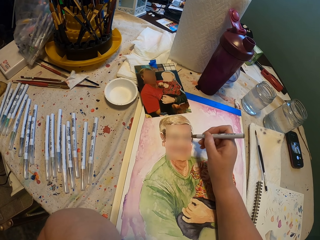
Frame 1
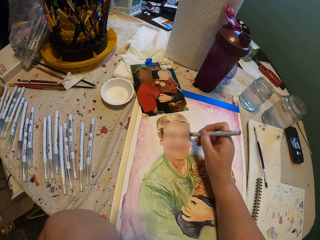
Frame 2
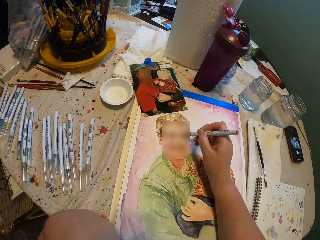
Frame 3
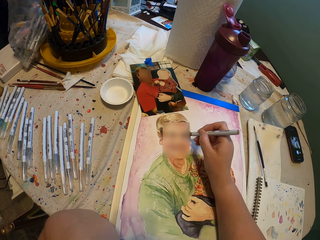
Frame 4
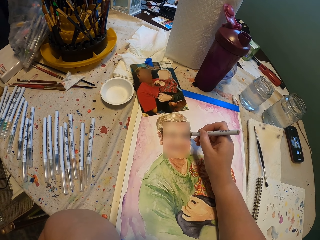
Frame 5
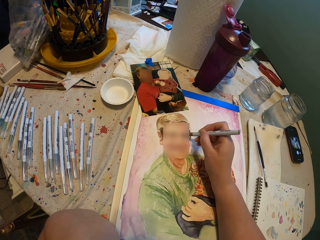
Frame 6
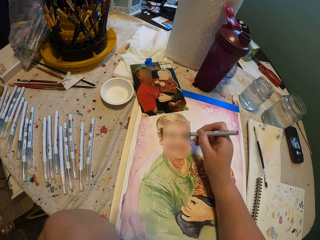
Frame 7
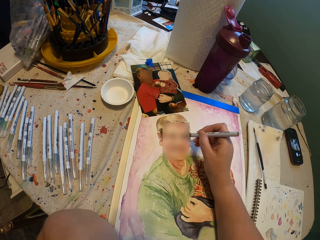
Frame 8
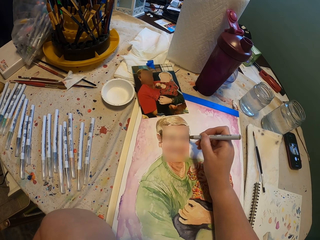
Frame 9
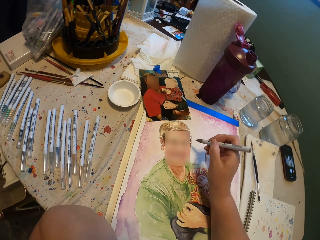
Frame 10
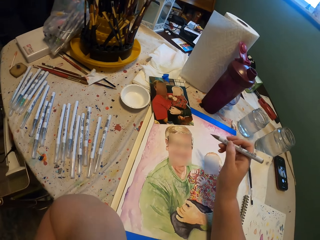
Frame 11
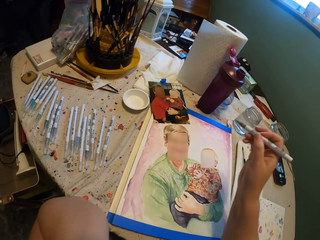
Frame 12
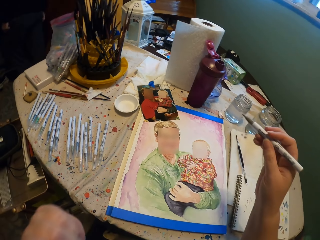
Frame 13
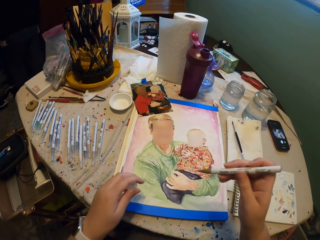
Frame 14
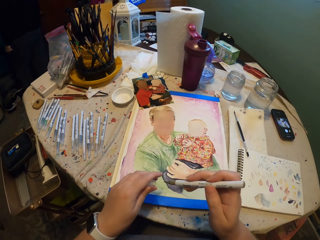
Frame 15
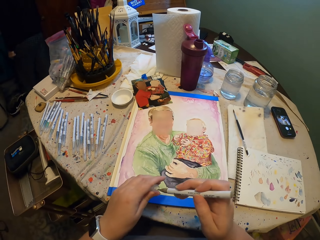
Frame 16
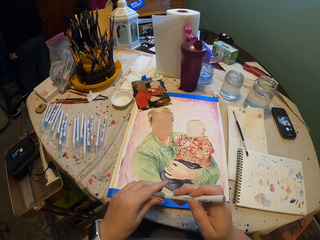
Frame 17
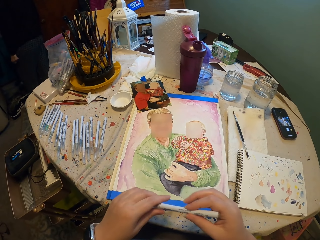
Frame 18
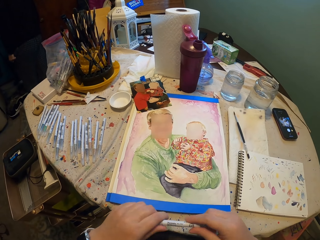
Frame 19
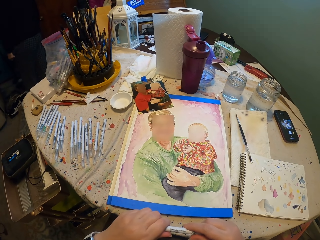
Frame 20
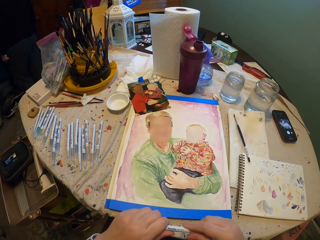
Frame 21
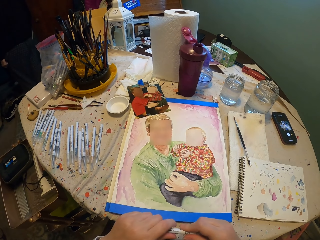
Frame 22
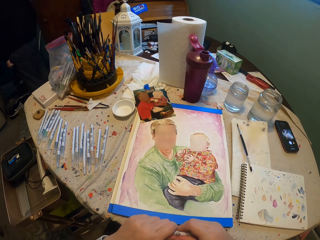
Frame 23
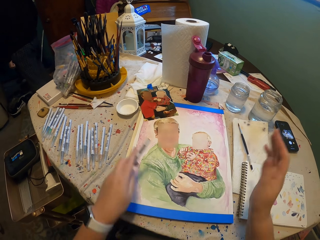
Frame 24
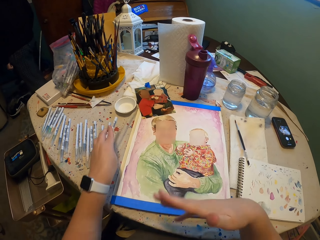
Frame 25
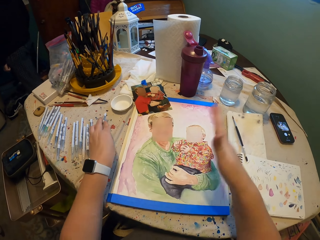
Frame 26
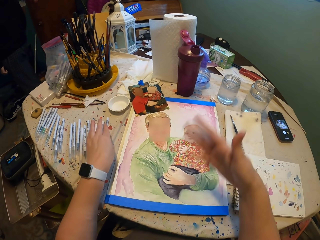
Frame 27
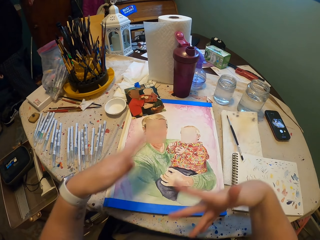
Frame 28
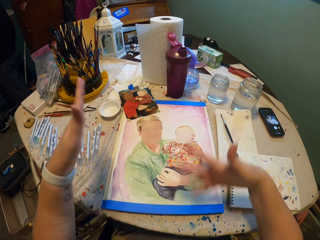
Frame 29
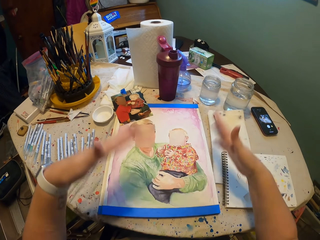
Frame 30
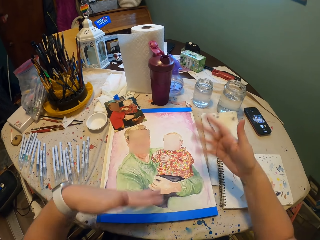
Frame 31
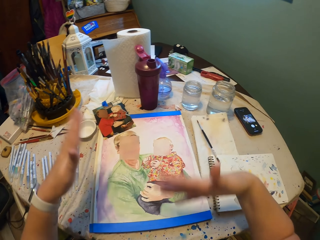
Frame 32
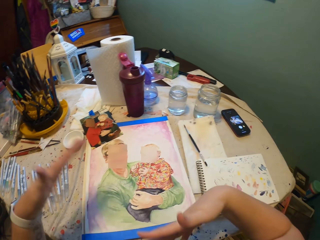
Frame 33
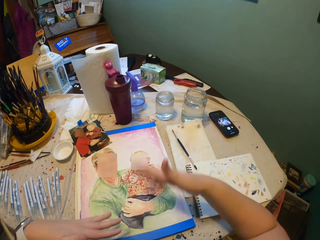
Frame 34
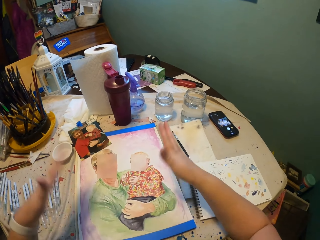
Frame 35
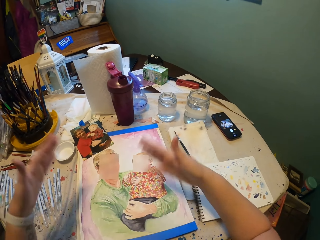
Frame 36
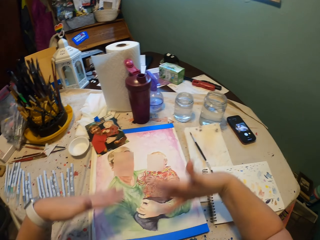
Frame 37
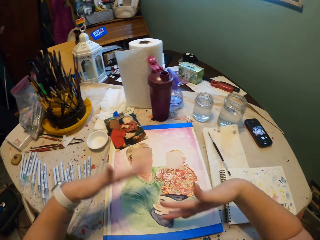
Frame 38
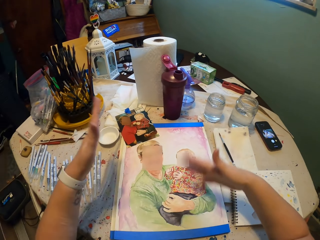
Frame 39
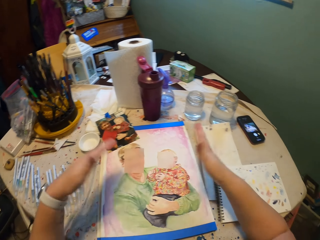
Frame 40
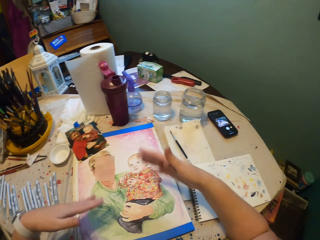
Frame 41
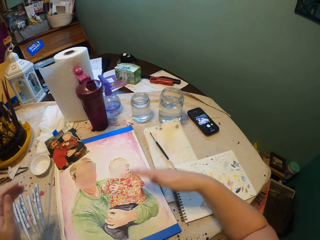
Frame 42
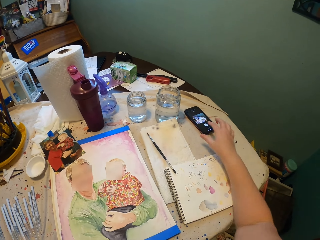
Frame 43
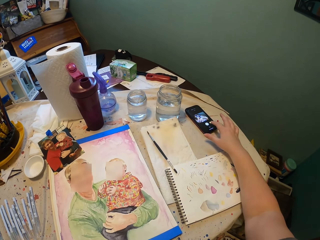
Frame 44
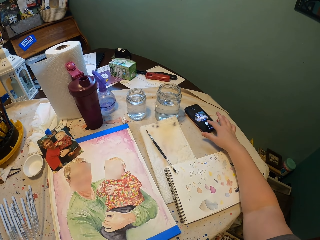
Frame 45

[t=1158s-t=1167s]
The camera wearer covers the pen with a pen cap. They place the pen on the table. They shake the hand.
